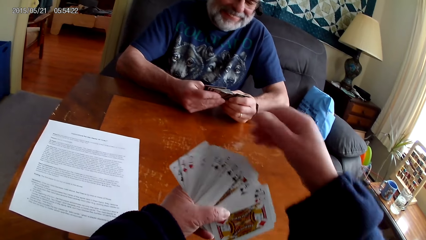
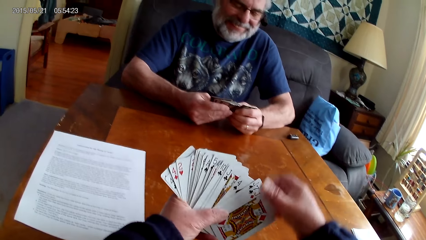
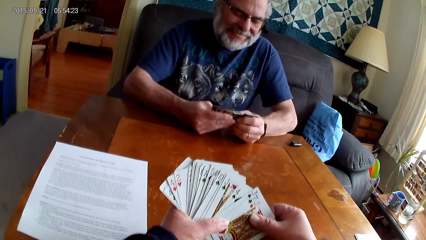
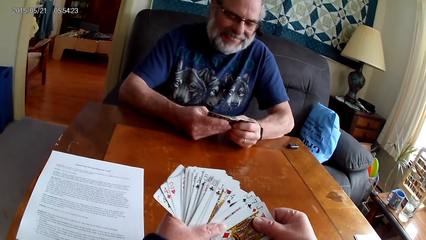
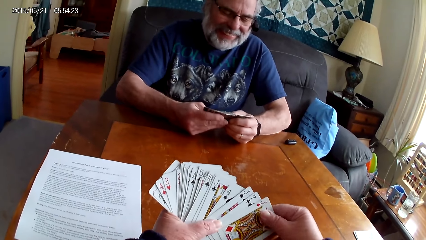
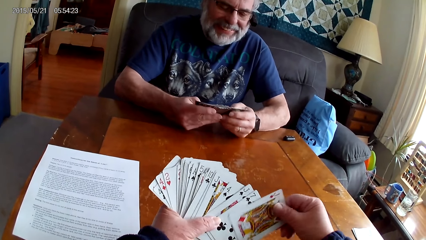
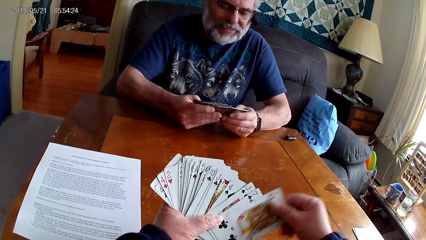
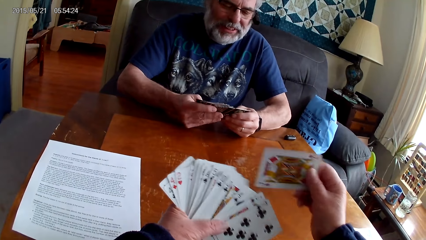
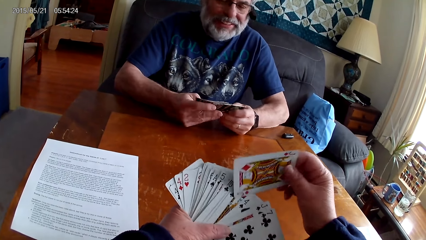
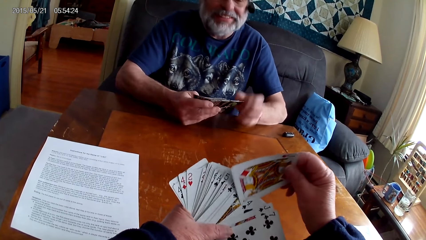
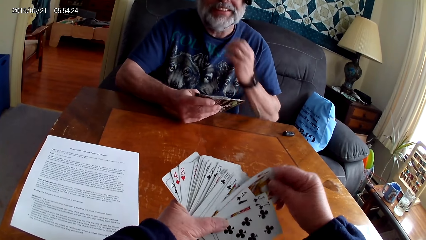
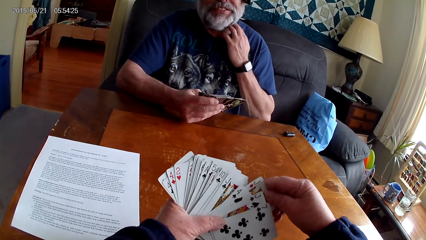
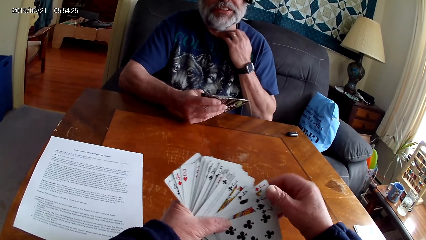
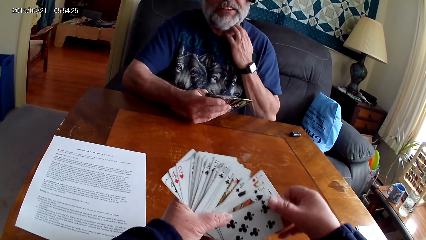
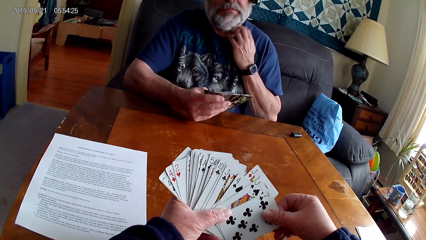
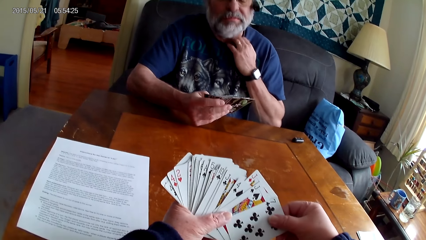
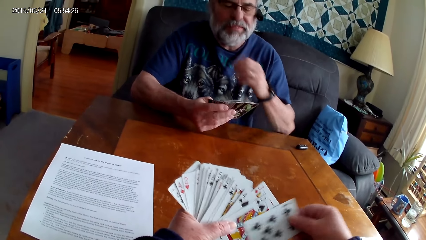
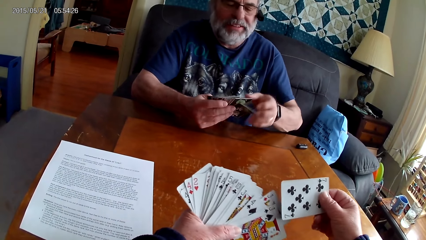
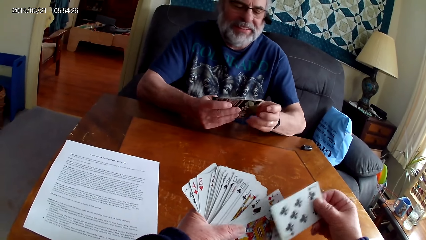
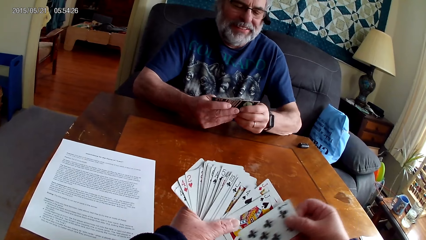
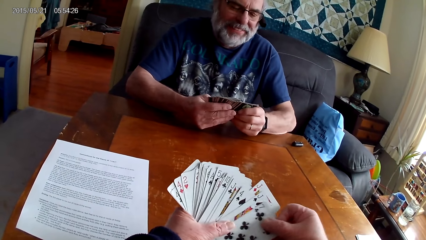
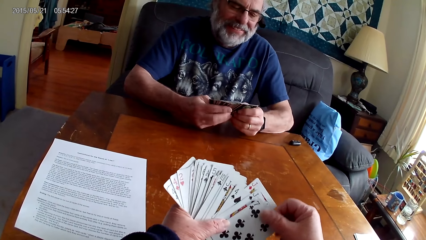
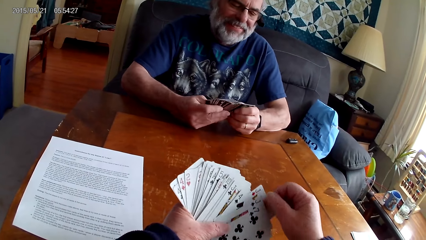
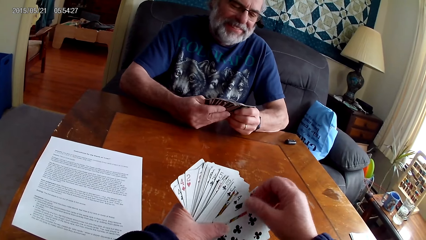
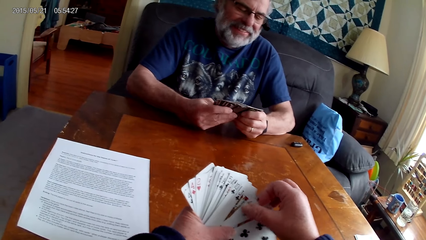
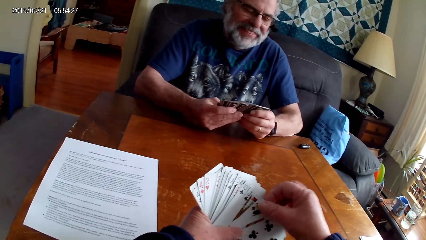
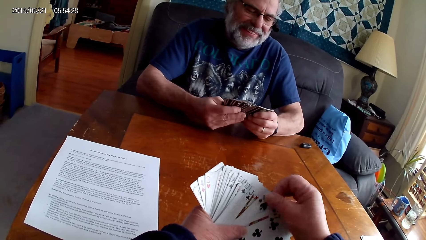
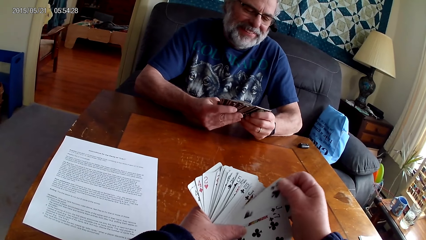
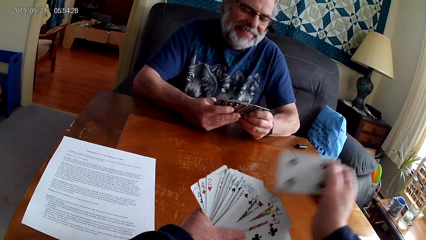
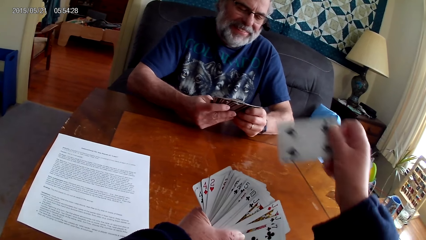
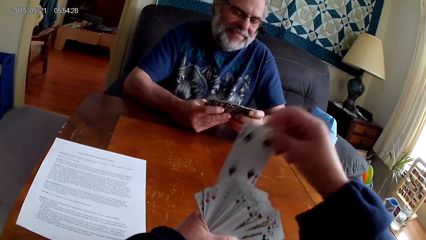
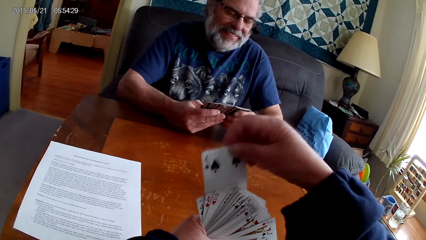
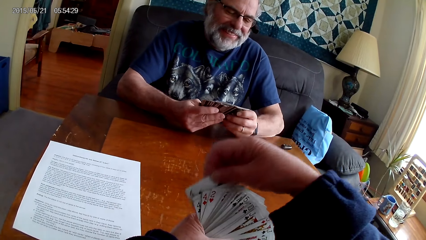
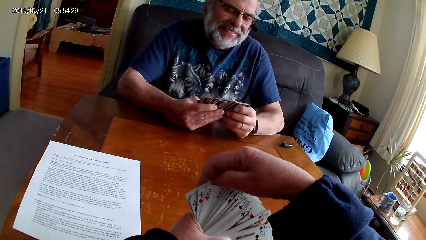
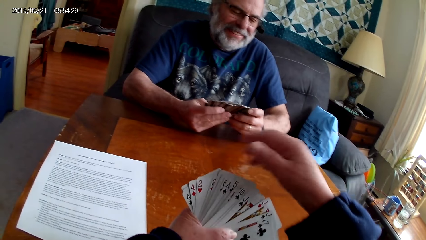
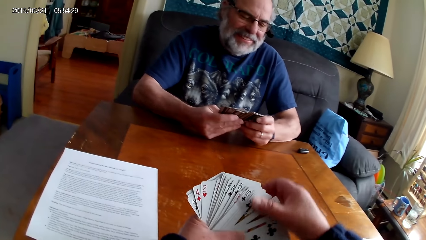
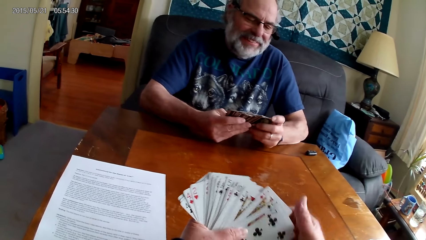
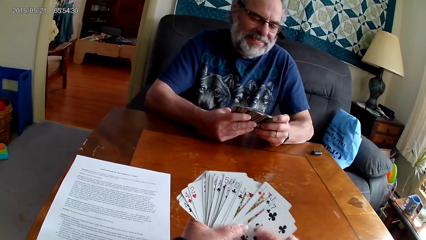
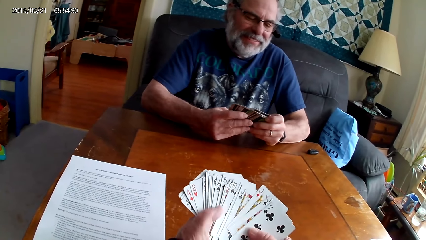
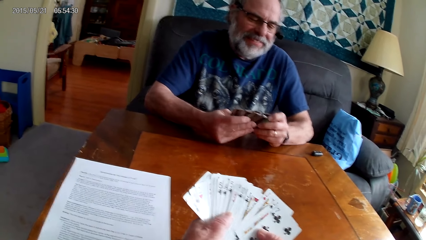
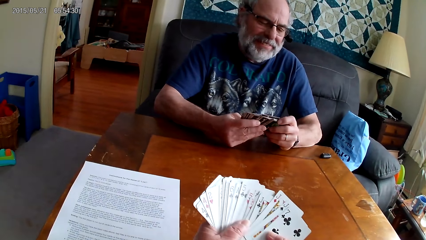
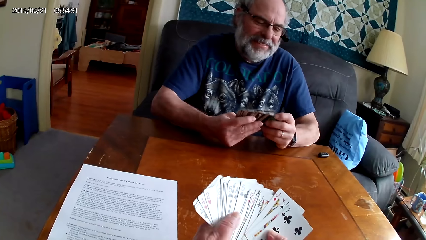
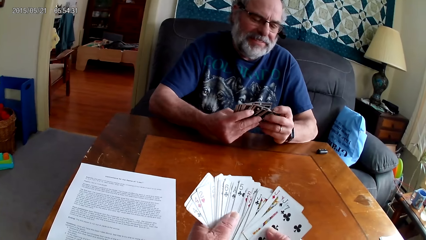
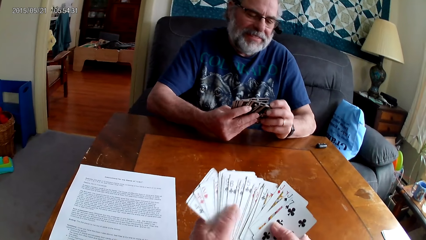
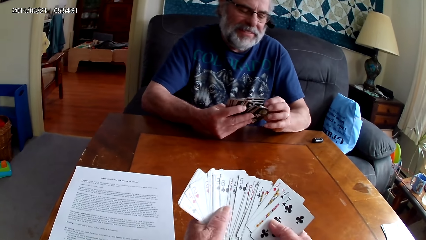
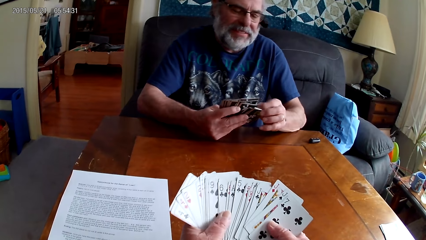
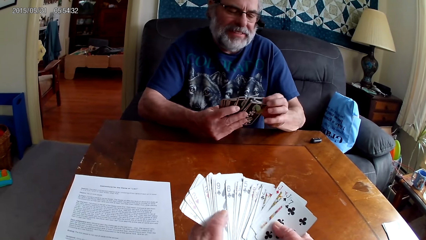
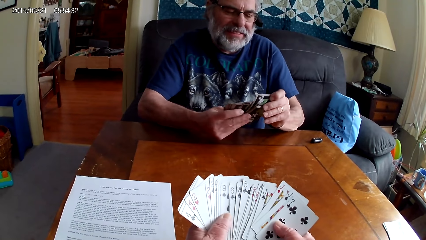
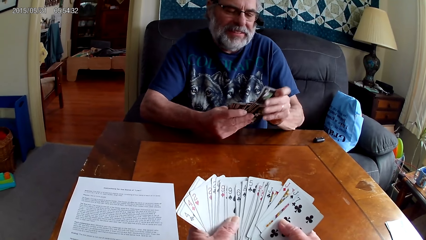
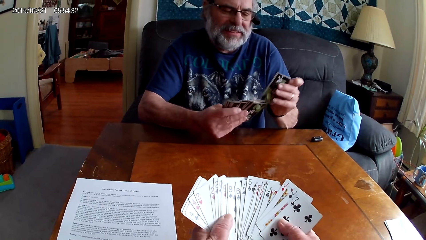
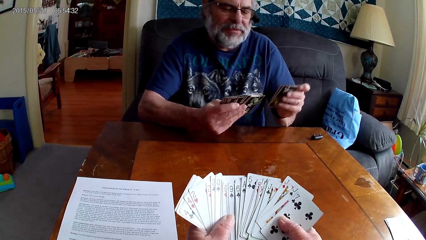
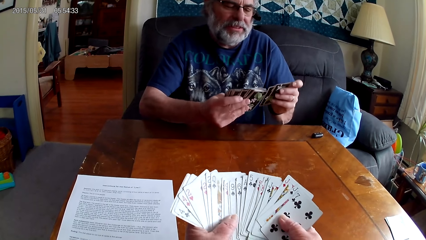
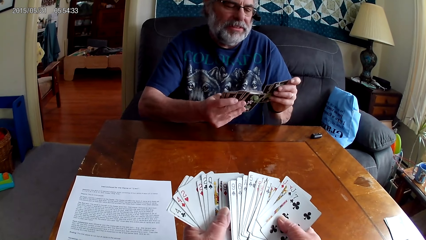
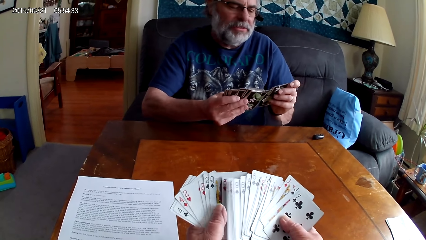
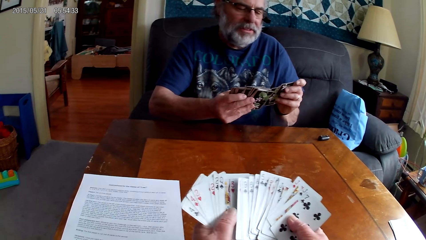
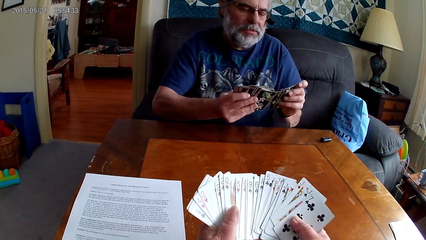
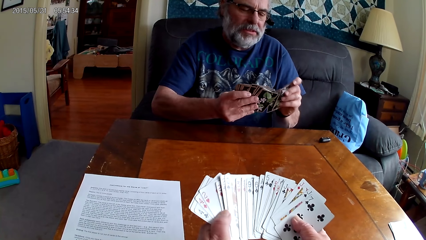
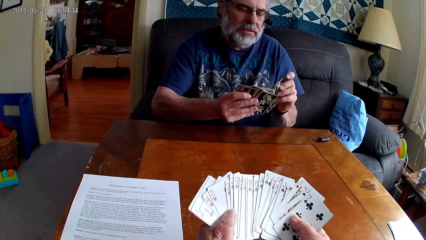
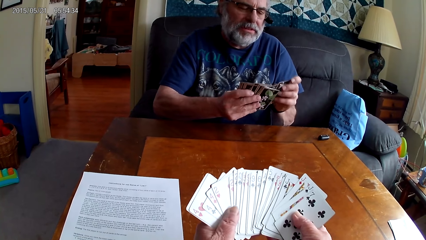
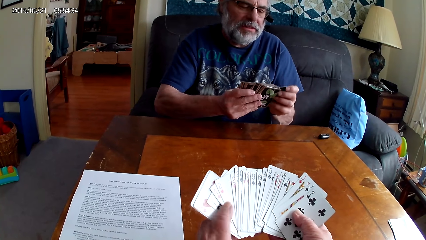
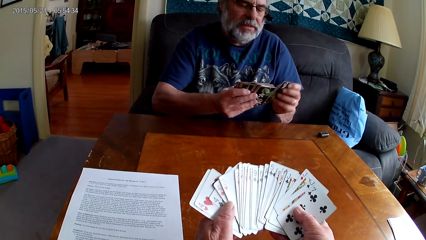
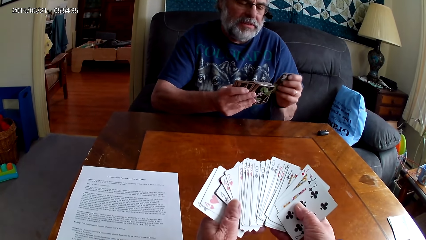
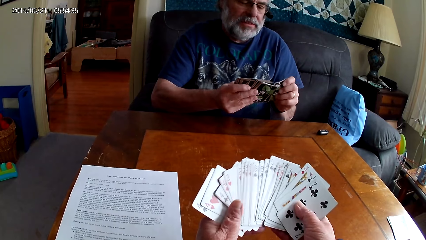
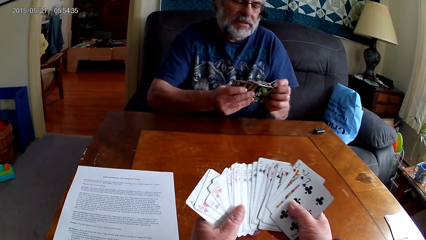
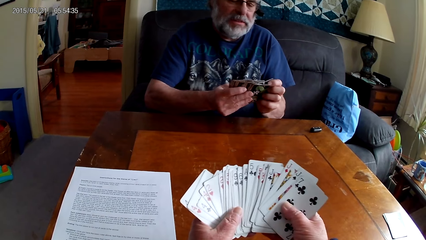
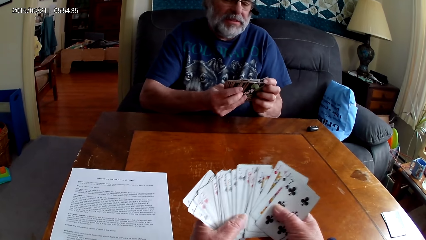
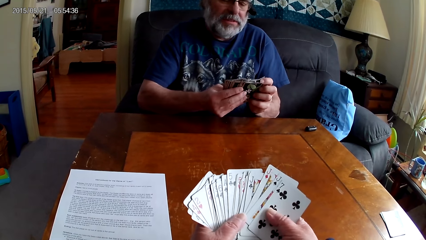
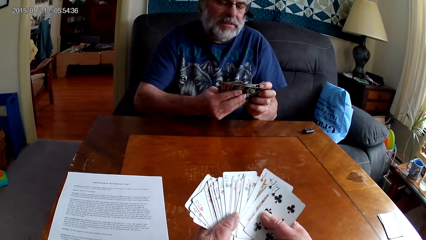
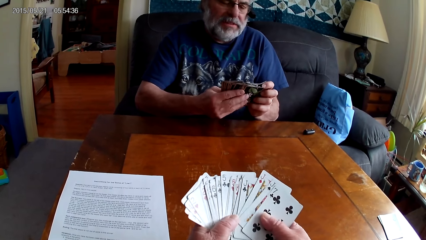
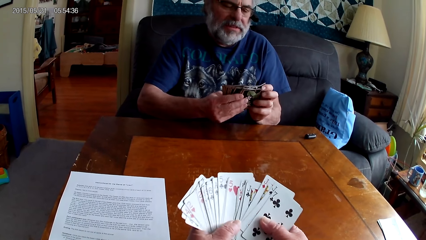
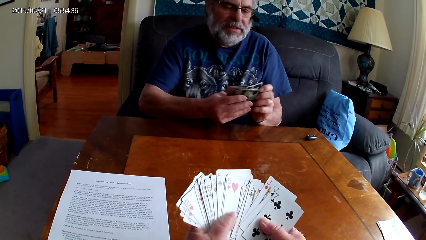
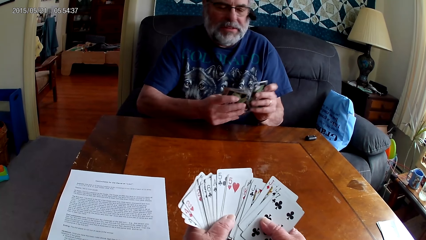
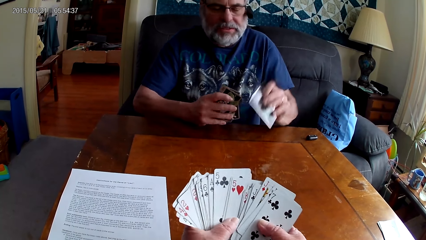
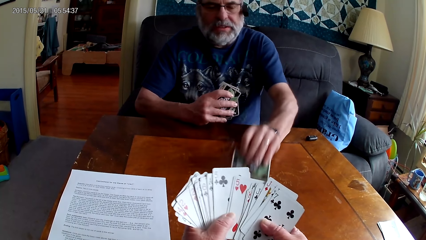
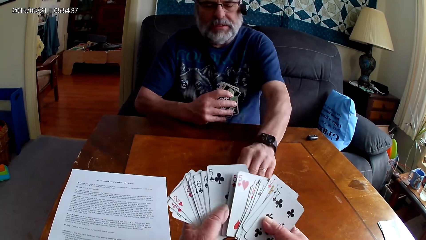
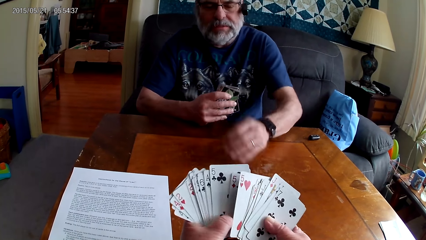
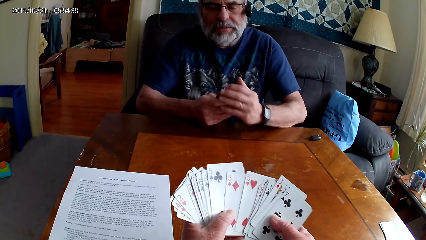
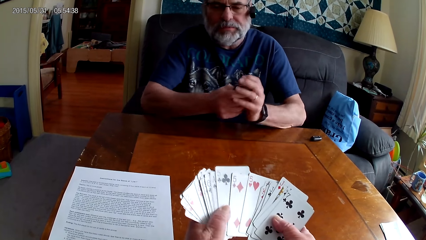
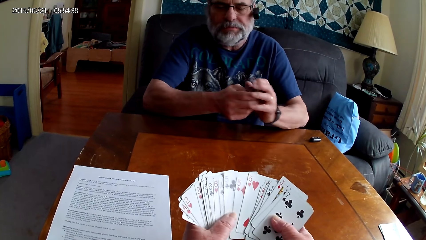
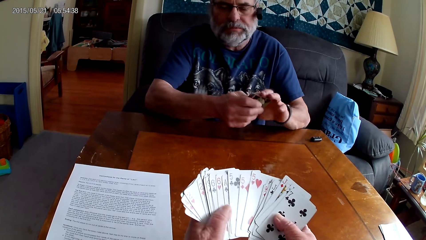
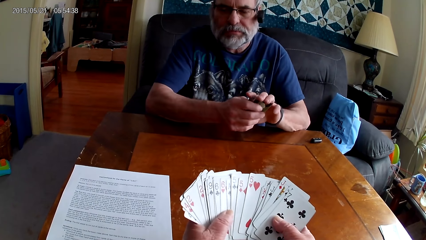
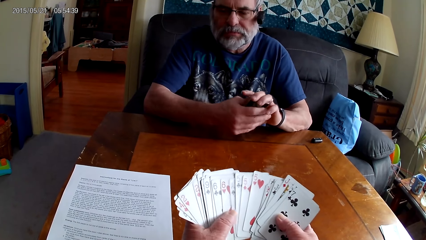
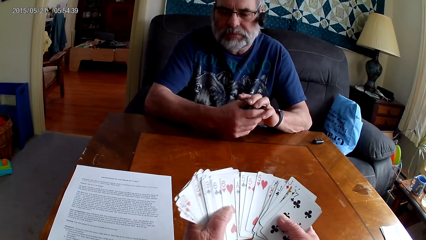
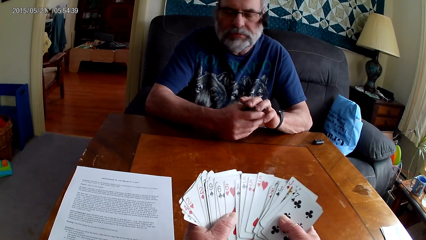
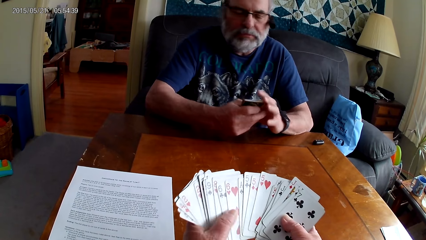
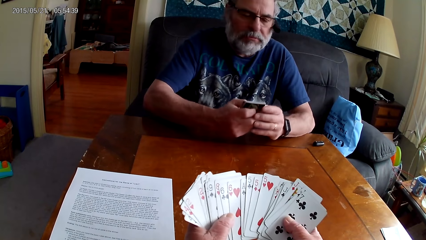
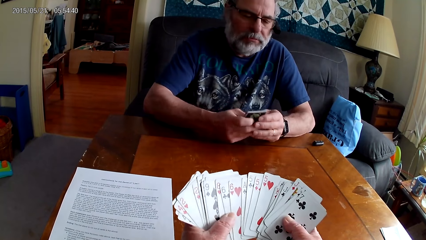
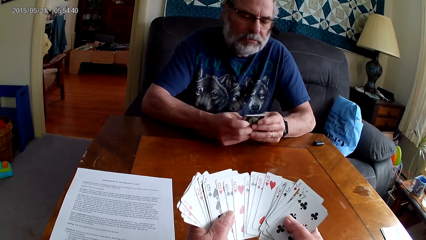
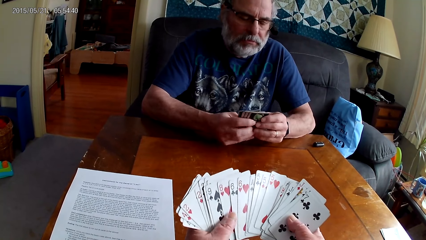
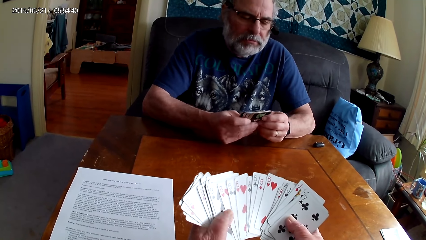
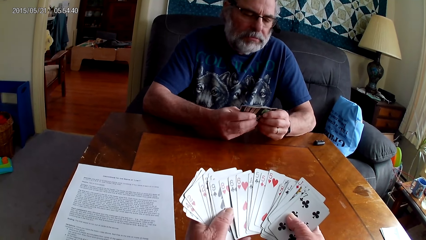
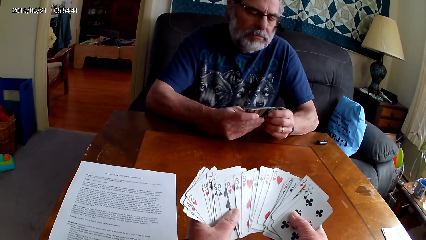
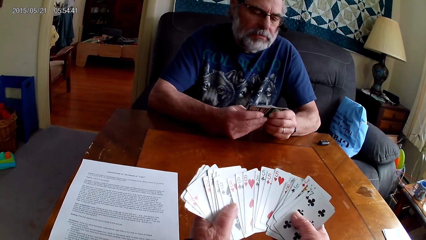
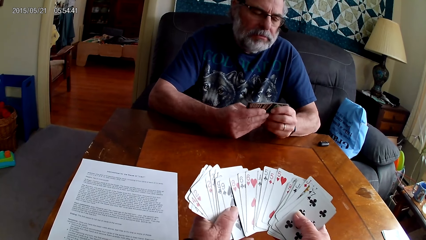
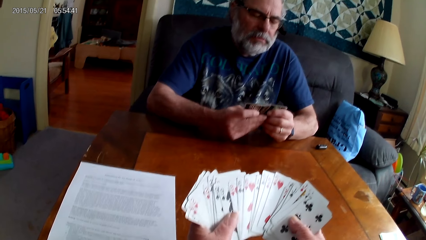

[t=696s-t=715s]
The camera wearer arranges cards and speaks. A man speaks and itches his neck. The camera wearer arranges cards. The man speaks and puts a card on the table. The camera wearer arranges cards.
